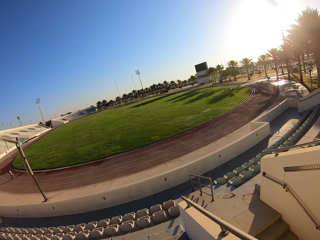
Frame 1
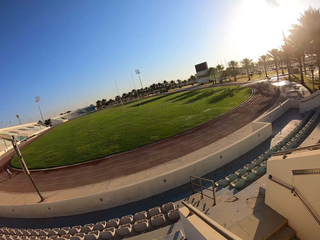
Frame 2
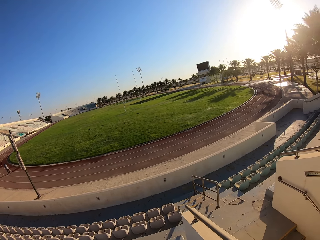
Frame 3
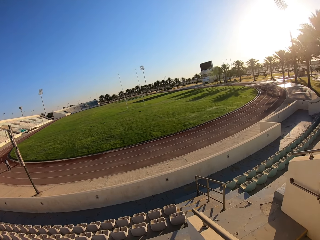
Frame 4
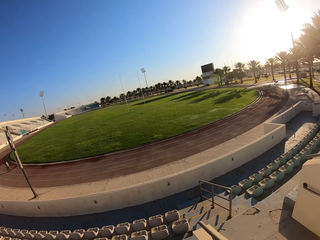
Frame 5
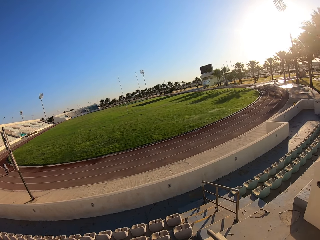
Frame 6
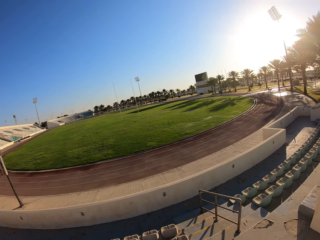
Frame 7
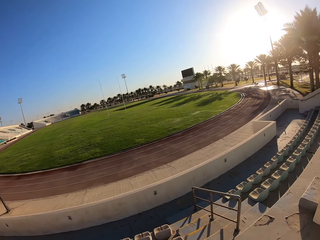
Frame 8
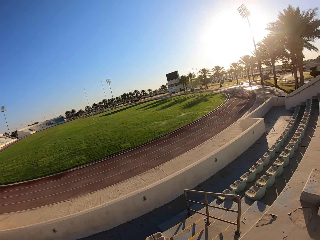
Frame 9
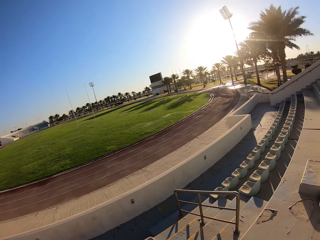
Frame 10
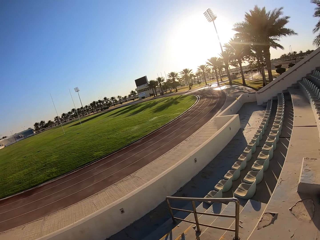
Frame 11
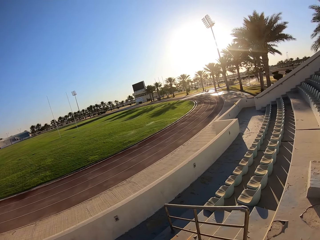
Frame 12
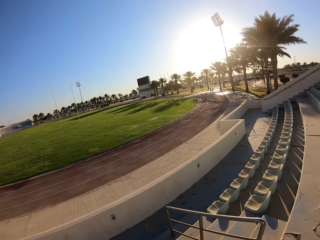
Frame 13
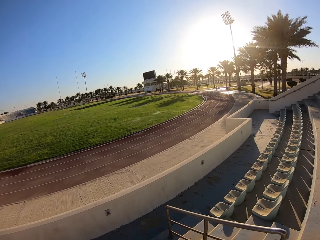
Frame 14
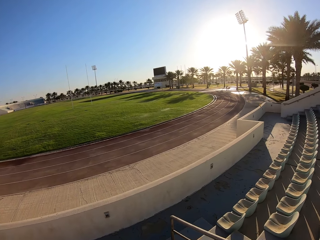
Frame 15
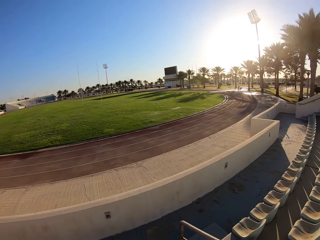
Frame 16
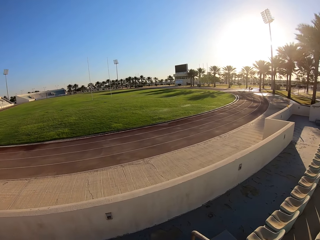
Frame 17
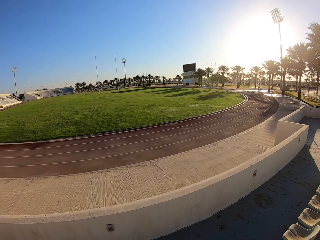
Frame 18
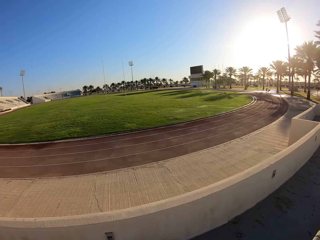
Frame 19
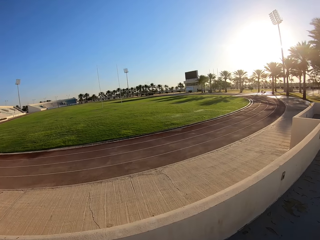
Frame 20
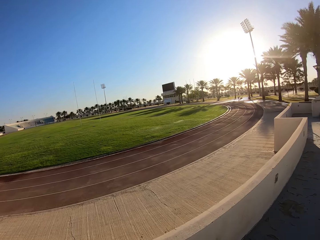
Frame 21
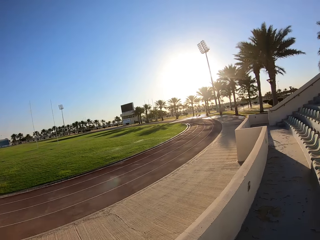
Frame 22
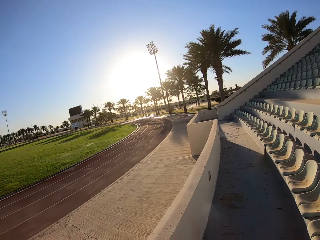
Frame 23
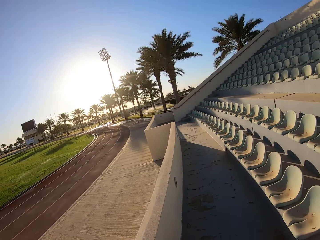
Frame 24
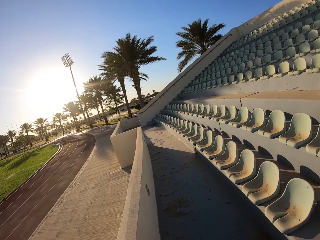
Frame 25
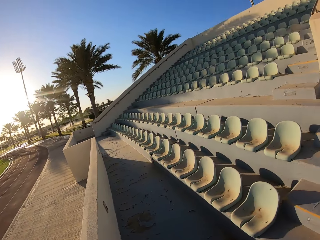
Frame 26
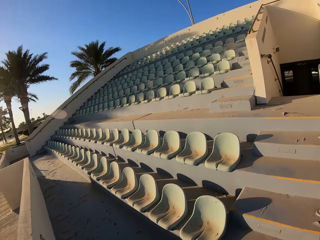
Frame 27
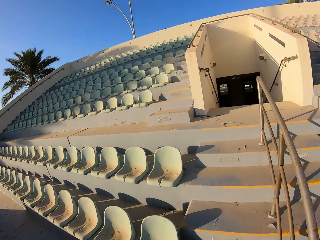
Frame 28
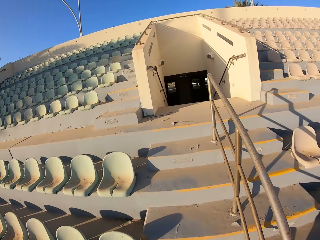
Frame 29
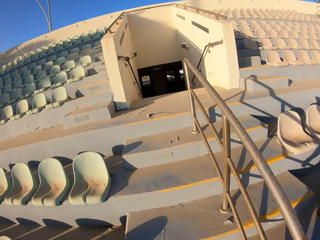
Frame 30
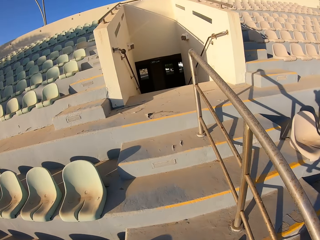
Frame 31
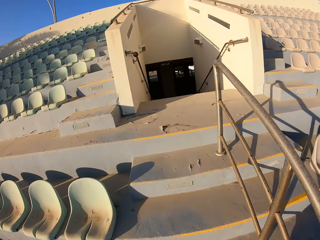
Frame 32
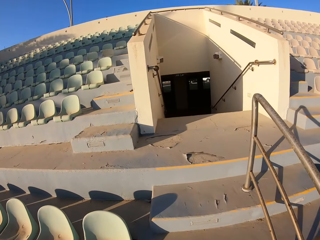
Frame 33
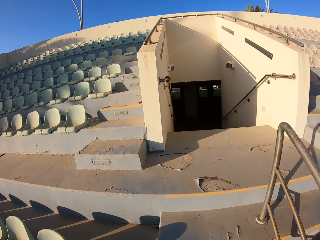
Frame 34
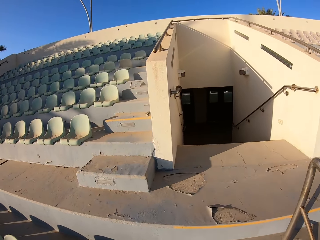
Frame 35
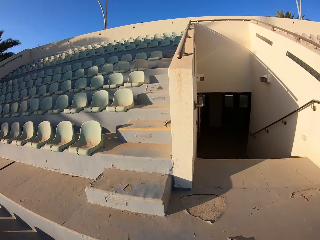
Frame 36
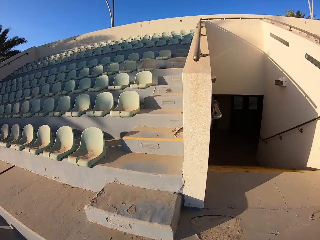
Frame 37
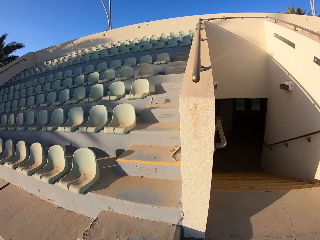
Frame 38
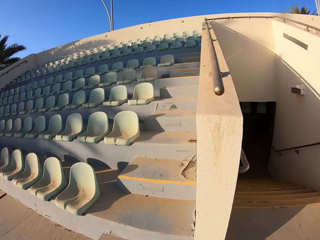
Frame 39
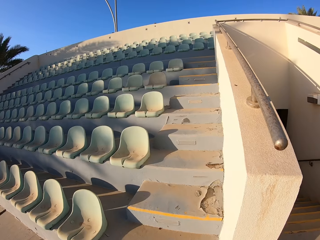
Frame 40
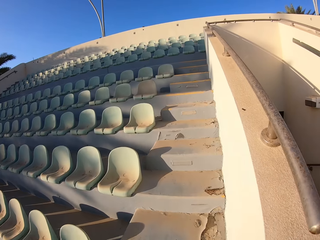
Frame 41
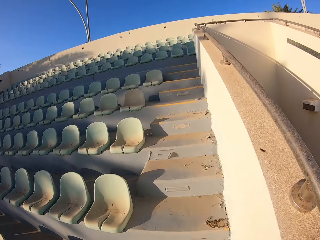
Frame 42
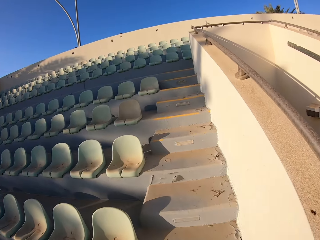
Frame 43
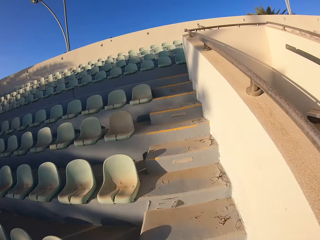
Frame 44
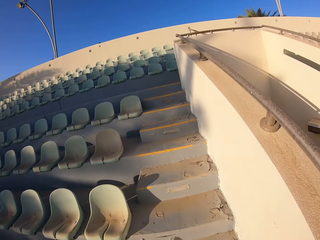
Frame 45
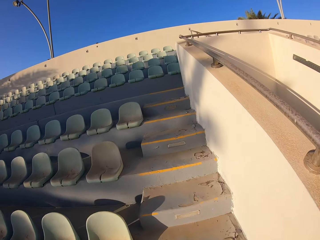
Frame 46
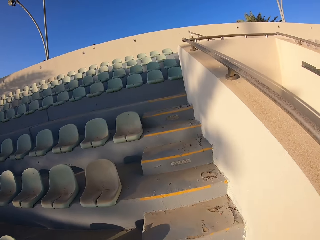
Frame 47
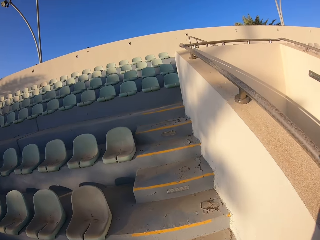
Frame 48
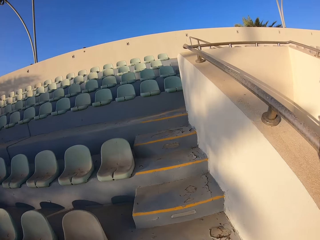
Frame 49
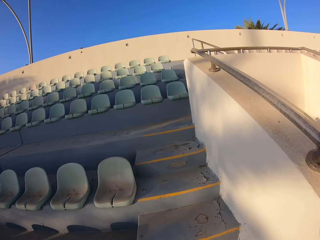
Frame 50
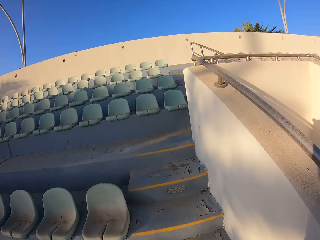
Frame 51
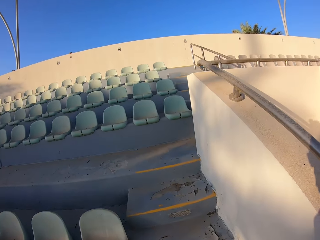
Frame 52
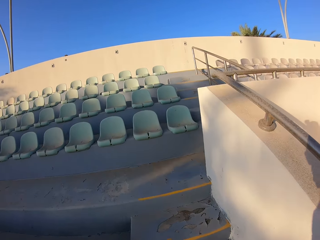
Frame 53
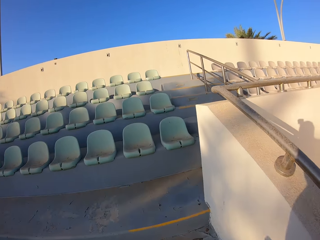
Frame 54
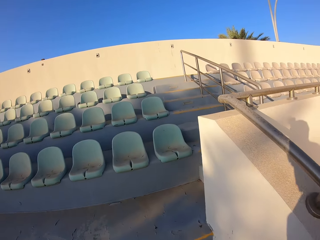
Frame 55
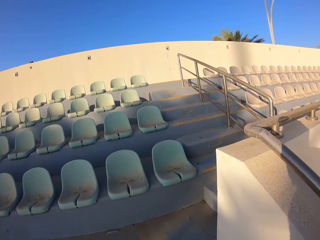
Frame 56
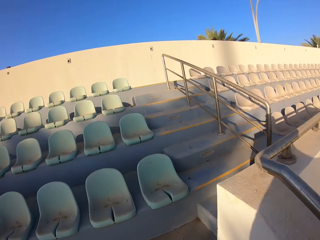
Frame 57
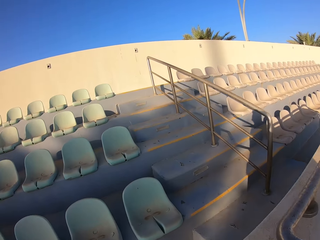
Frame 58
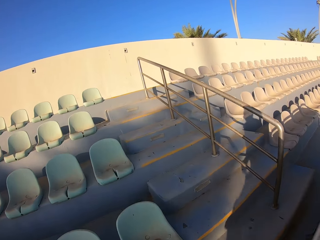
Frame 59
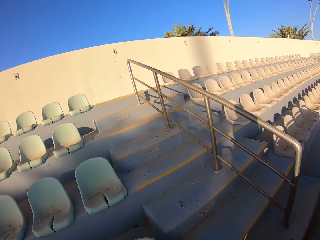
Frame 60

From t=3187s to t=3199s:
The camera wearer walks up the stadium staircase.

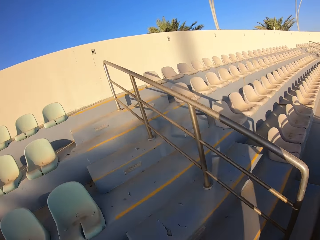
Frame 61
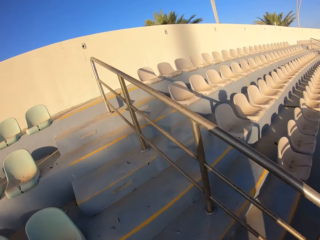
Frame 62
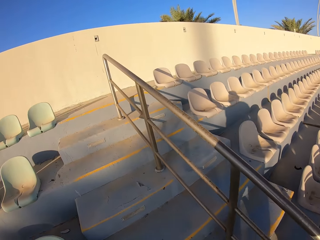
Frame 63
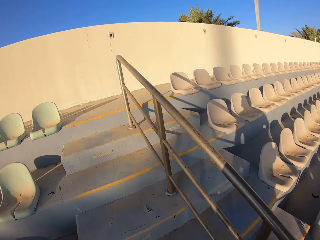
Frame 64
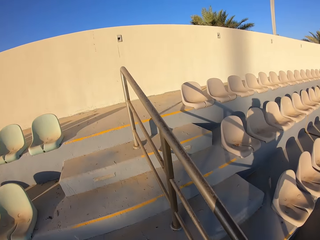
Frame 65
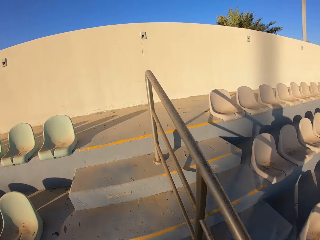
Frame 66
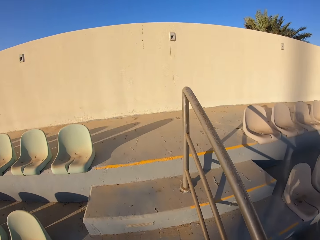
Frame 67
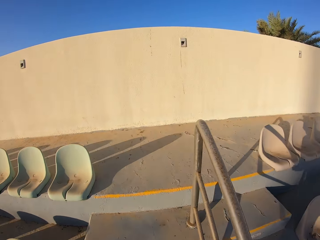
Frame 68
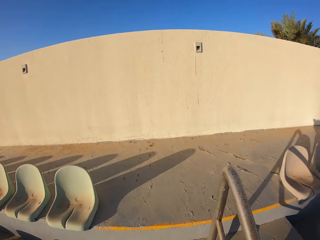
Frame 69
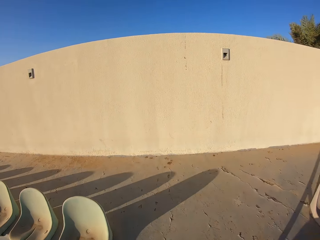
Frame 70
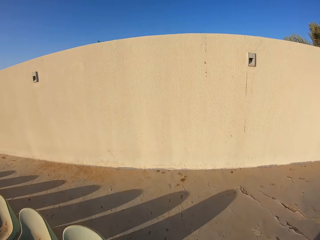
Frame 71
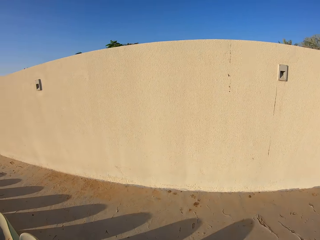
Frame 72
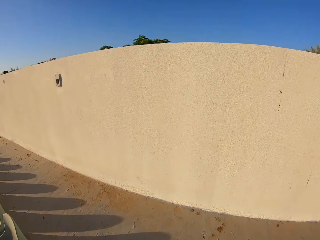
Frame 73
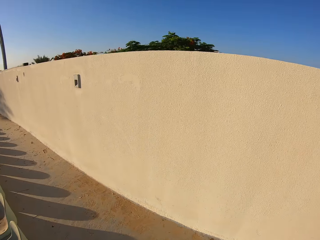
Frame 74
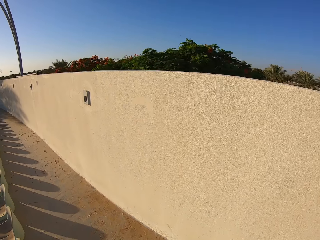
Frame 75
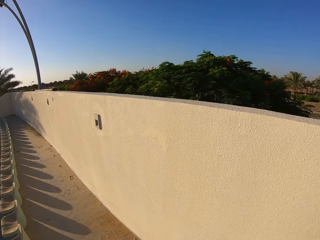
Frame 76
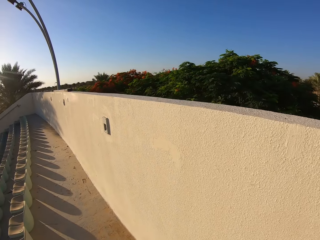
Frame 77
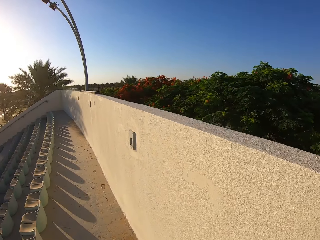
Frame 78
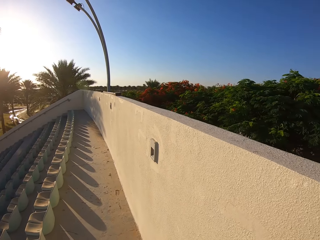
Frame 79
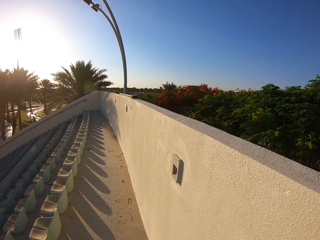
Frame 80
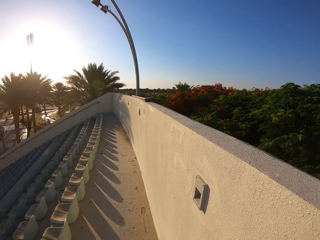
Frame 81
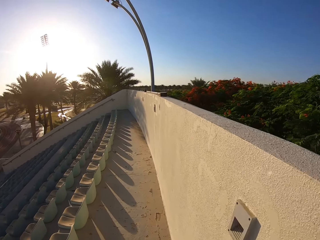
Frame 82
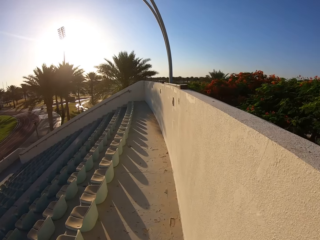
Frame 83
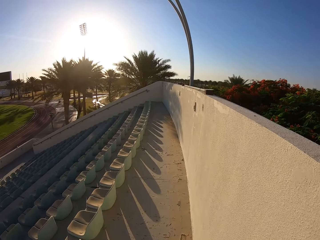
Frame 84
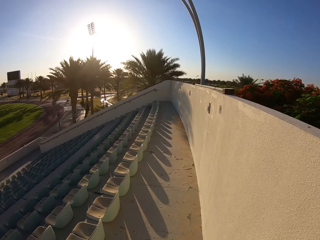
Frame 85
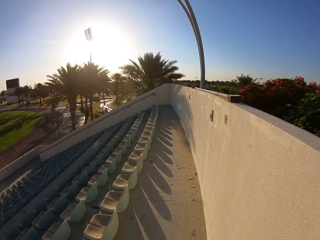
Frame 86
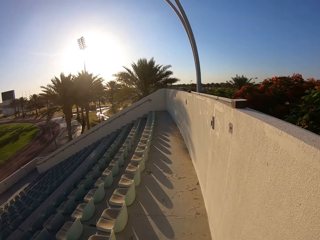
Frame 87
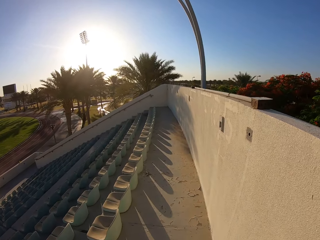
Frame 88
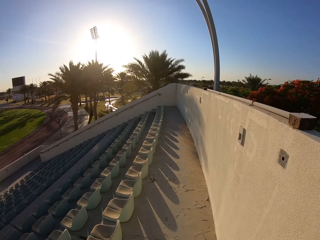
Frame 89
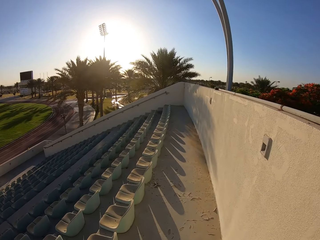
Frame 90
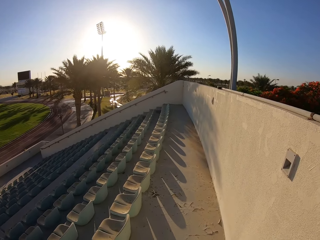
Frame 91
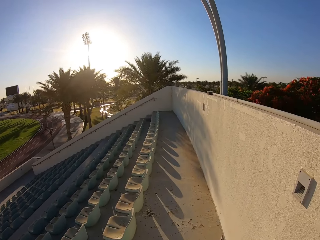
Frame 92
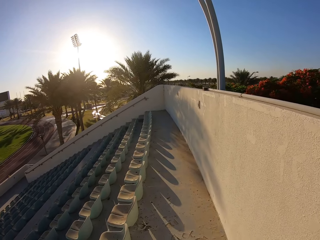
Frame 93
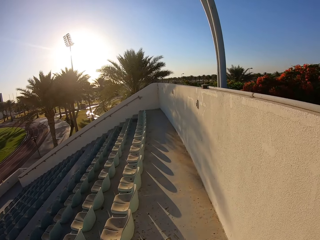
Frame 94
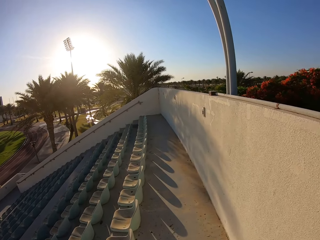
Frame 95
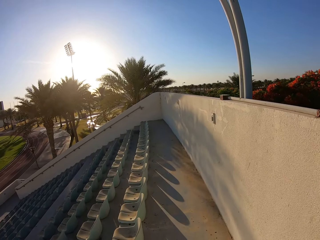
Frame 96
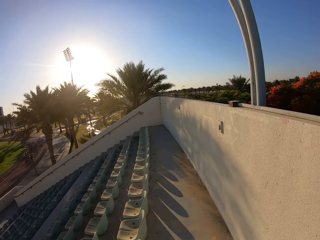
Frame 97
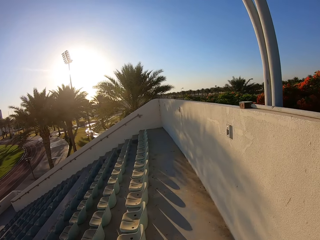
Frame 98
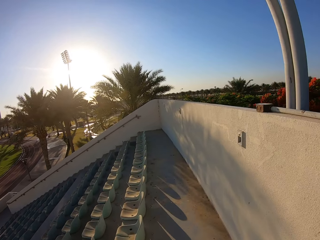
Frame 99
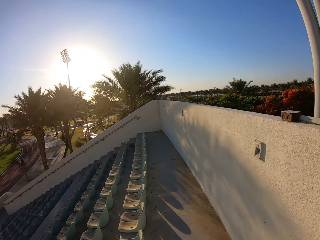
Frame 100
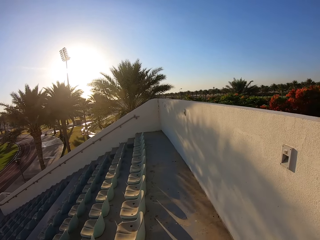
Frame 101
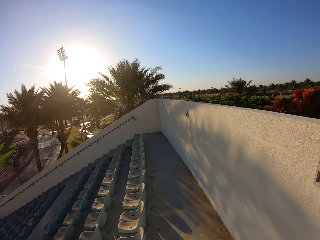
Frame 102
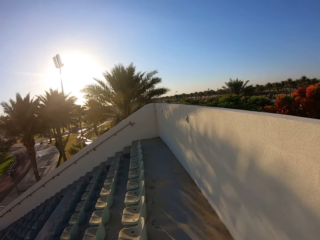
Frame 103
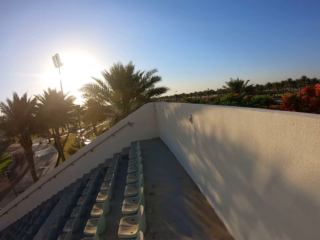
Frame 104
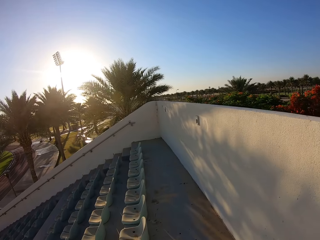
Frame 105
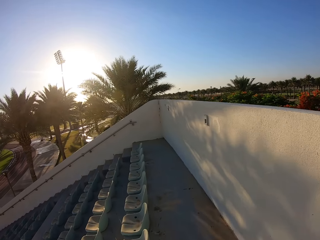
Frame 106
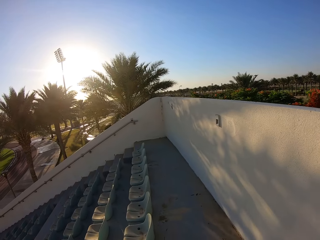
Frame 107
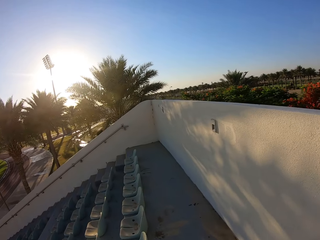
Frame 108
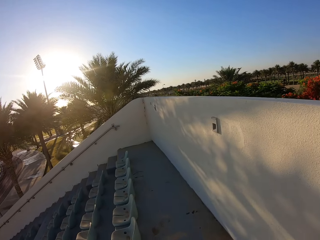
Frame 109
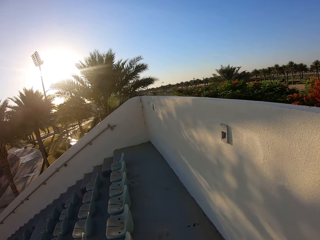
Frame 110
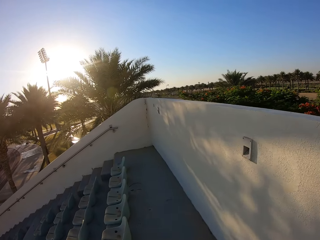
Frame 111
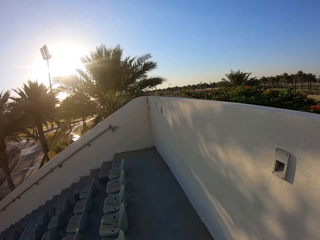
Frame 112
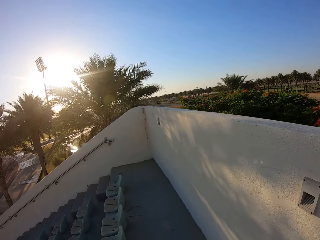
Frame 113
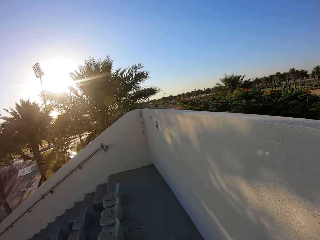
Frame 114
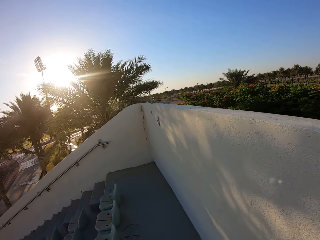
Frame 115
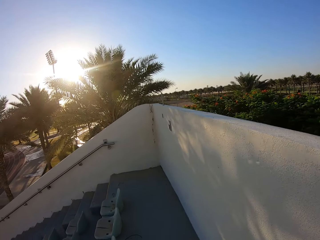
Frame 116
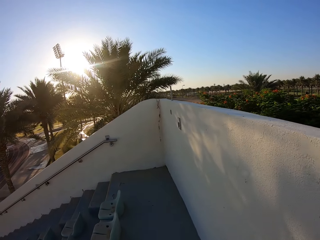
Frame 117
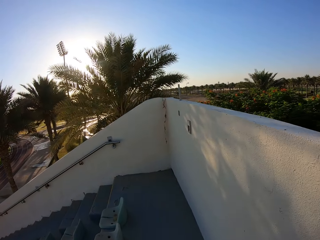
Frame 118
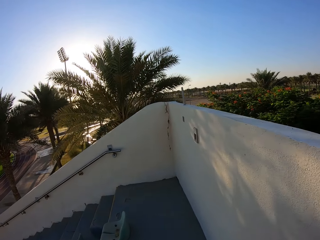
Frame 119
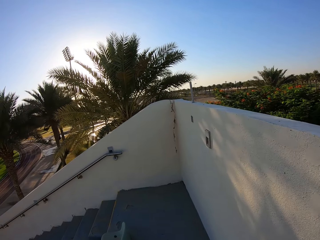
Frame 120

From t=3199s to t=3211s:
The camera wearer walks behind the stadium chairs. They walk on the pavement.
